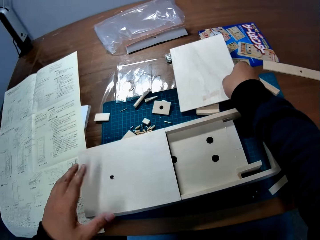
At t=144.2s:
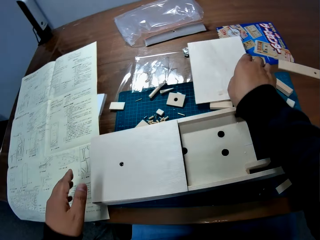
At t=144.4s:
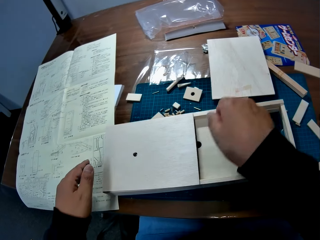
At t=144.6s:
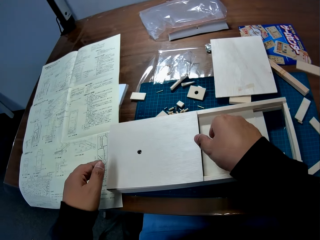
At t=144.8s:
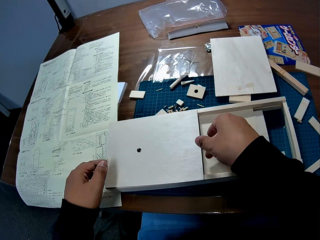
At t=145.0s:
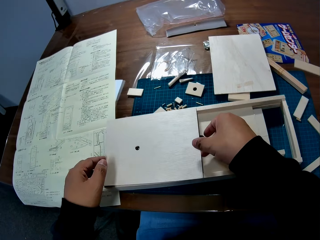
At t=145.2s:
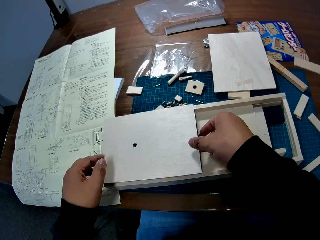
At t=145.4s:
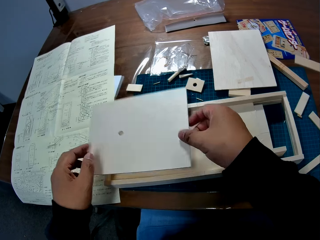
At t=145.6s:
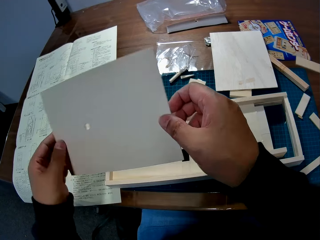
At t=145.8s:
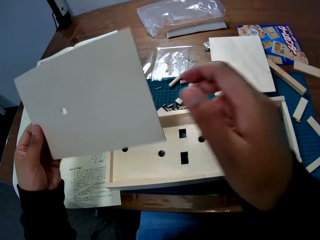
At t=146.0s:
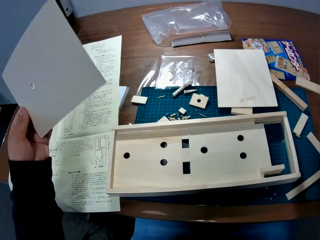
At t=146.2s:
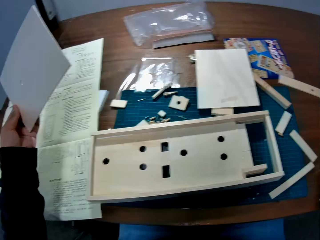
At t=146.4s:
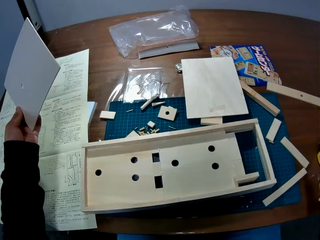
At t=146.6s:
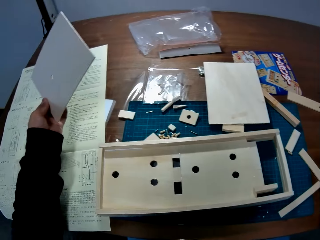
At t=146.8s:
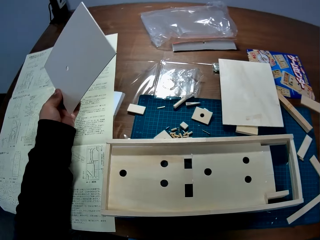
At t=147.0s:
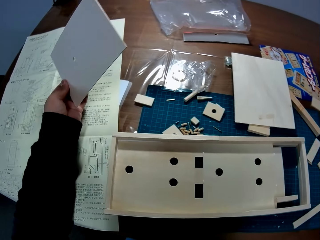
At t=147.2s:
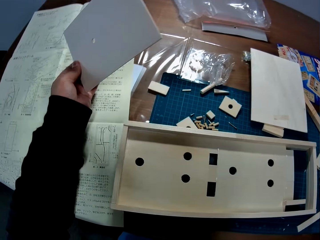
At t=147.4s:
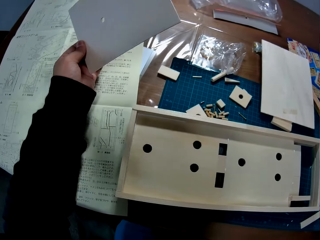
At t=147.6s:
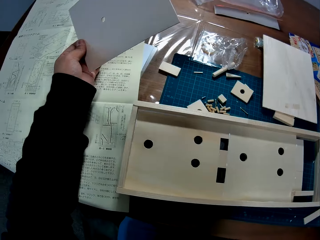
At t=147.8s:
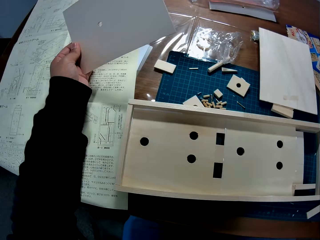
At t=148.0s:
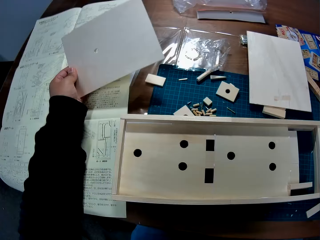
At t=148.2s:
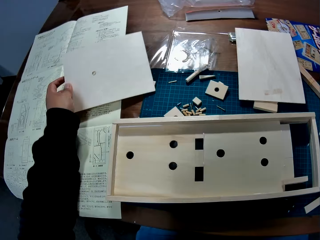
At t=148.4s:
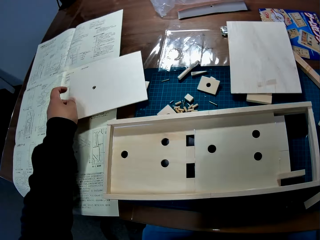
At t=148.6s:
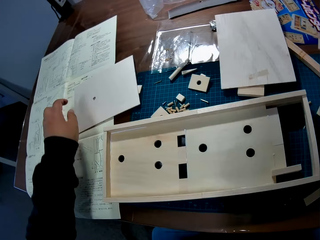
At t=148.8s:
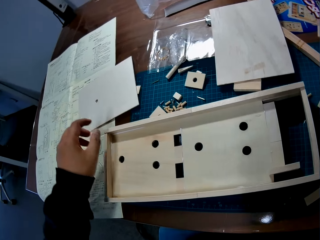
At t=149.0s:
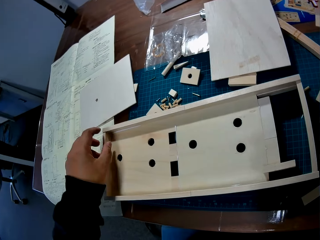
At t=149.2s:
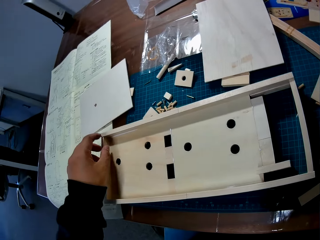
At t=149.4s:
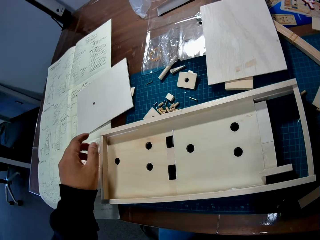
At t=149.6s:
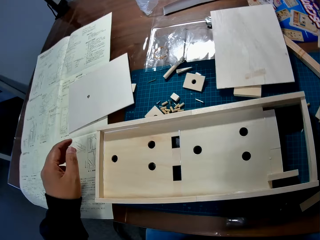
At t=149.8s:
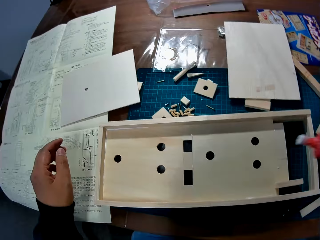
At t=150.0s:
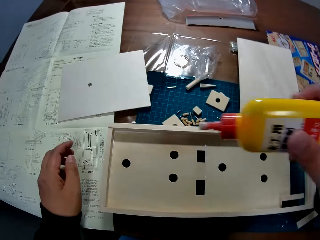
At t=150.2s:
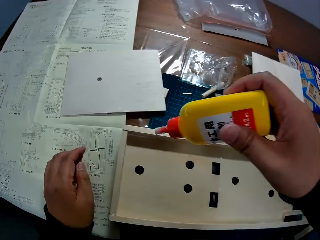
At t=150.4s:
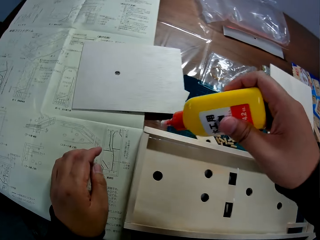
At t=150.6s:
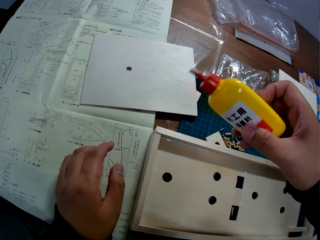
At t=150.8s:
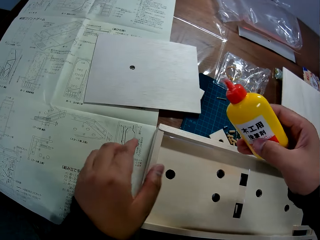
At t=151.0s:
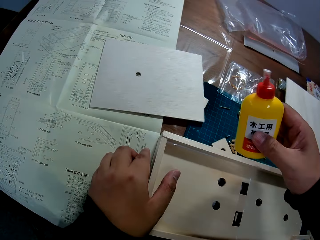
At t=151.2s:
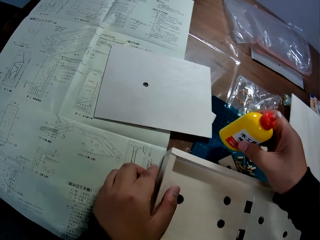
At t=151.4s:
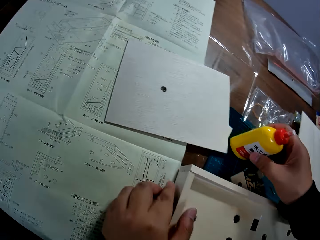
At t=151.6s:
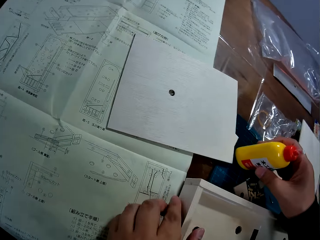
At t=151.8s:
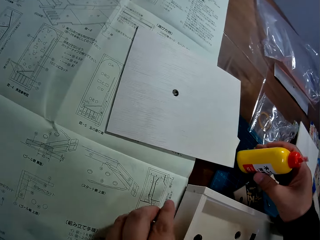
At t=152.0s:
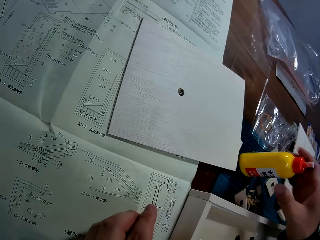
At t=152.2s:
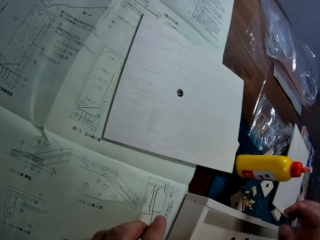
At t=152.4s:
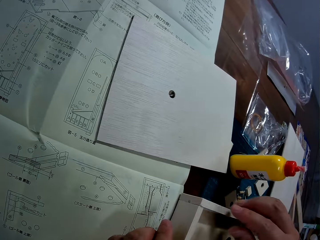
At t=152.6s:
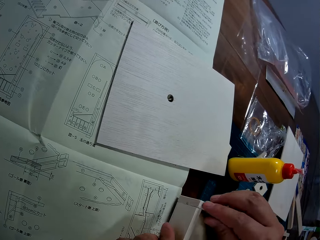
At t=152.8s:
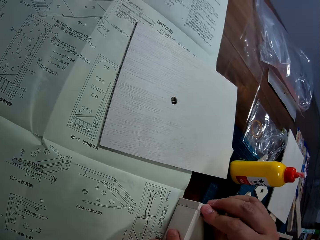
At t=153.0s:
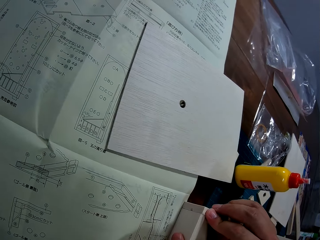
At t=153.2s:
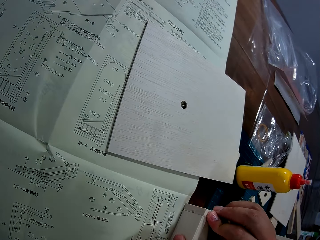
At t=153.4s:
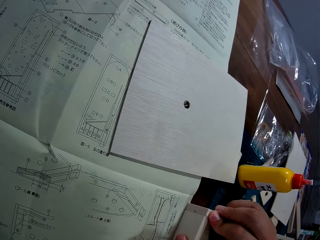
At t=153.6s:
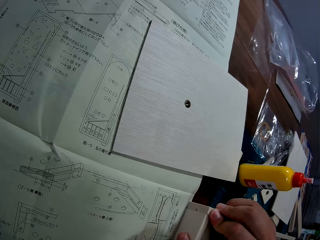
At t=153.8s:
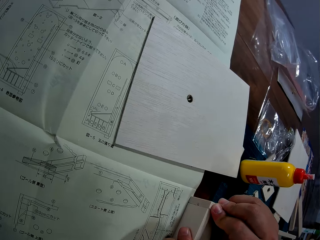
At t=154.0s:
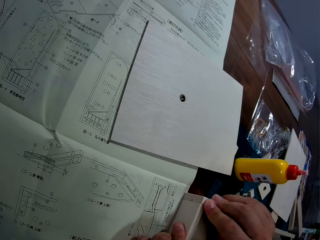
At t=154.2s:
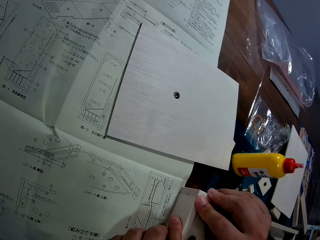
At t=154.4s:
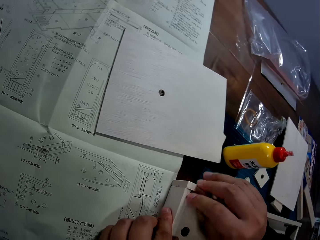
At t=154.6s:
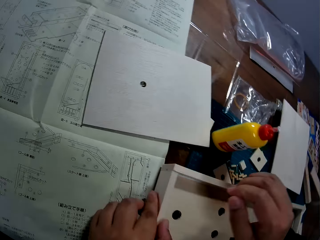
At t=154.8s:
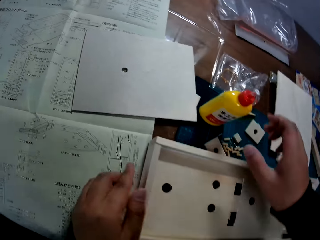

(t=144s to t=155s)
The camera wearer picks up a board. He places the wood sheet in his right hand on some wood piece on the table. He removes the wood sheet from the wood craft. He holds the board. He places the wood on the table and the manual. He picks up glue. He holds a bottle of glue. He brings the glue bottle close to the craft. He places the bottle of glue on the table. He fixes the wooden craft. He adjusts the woods on the craft.

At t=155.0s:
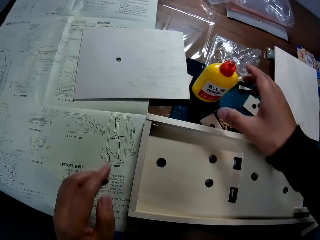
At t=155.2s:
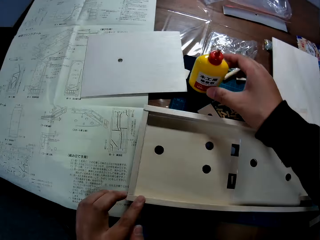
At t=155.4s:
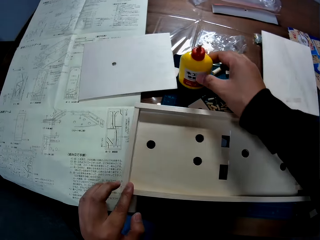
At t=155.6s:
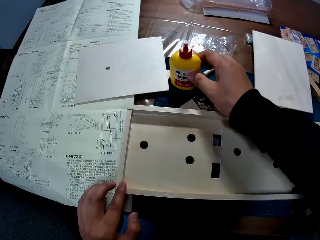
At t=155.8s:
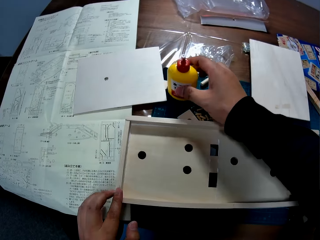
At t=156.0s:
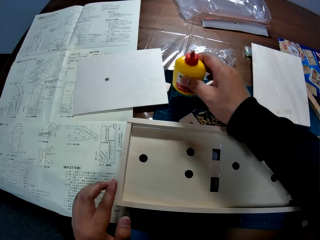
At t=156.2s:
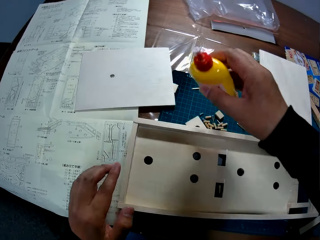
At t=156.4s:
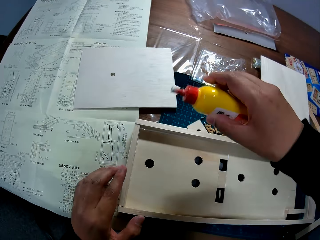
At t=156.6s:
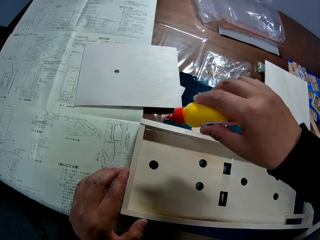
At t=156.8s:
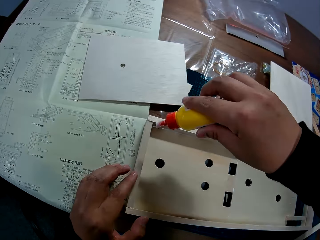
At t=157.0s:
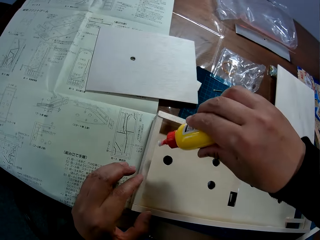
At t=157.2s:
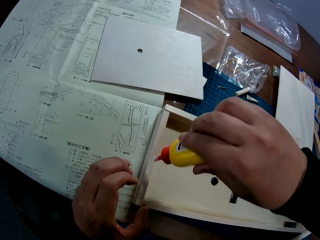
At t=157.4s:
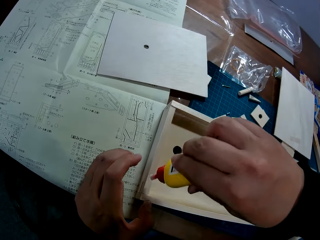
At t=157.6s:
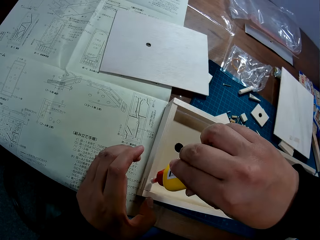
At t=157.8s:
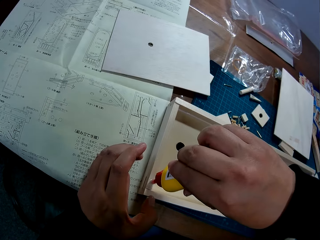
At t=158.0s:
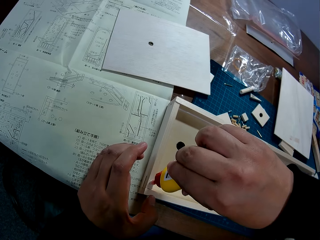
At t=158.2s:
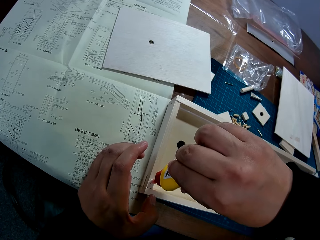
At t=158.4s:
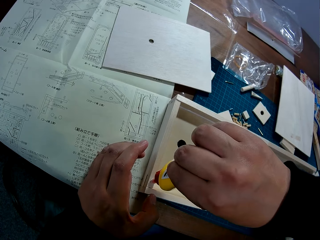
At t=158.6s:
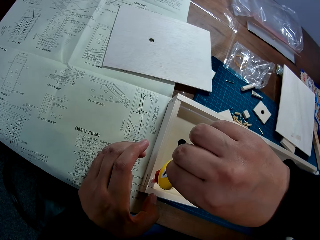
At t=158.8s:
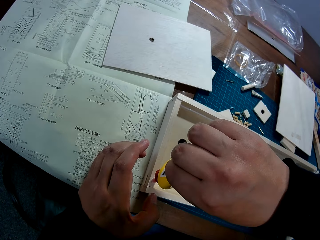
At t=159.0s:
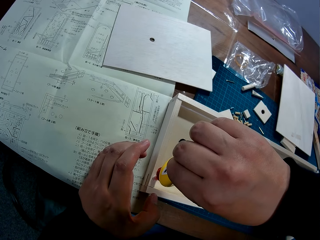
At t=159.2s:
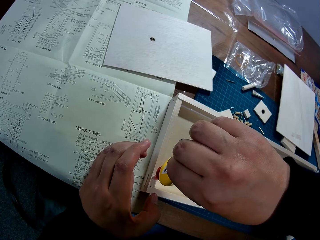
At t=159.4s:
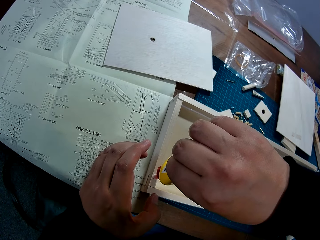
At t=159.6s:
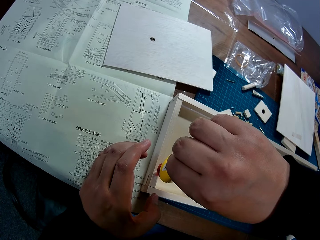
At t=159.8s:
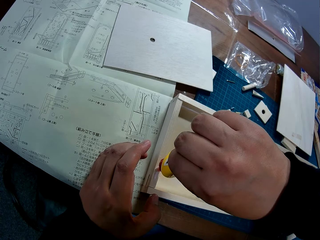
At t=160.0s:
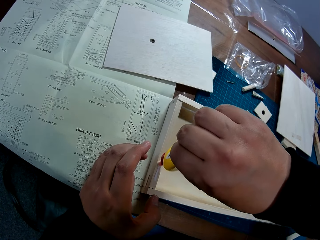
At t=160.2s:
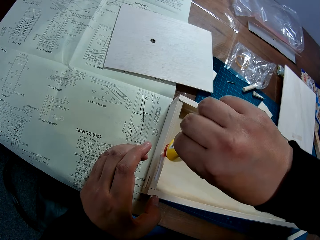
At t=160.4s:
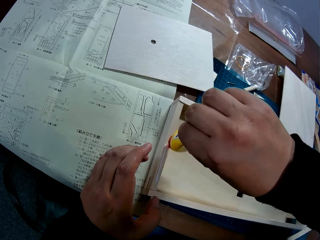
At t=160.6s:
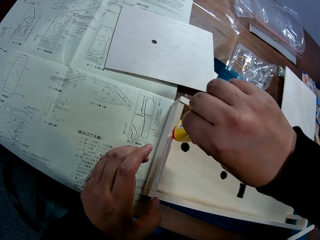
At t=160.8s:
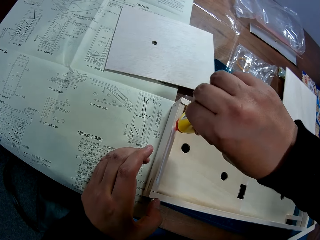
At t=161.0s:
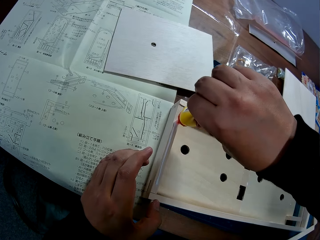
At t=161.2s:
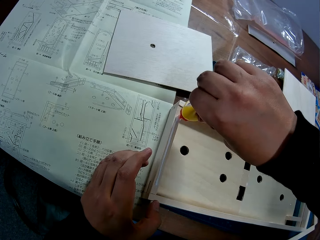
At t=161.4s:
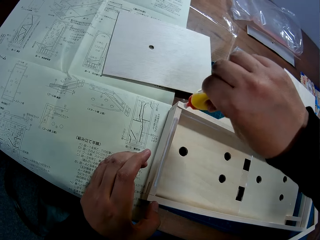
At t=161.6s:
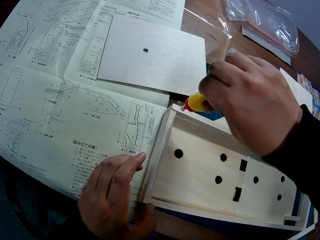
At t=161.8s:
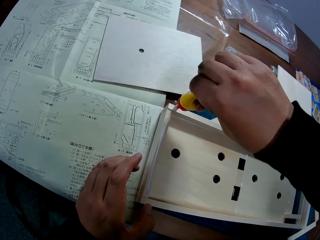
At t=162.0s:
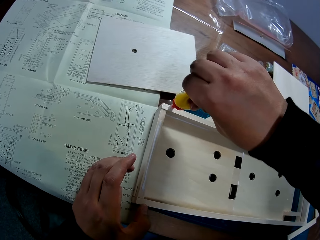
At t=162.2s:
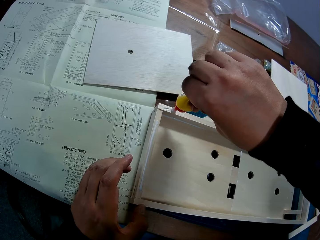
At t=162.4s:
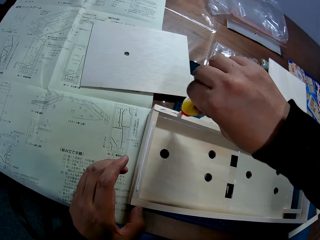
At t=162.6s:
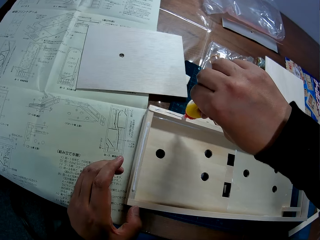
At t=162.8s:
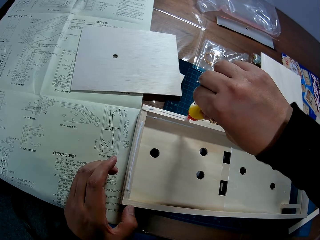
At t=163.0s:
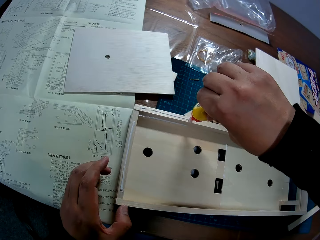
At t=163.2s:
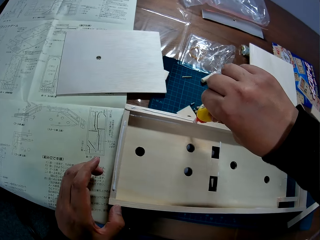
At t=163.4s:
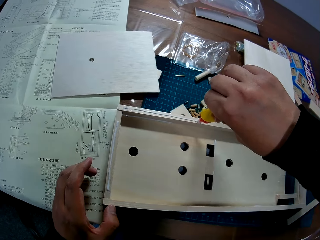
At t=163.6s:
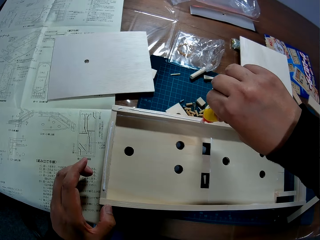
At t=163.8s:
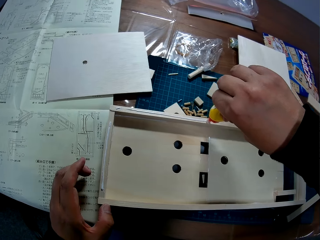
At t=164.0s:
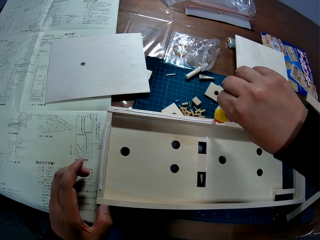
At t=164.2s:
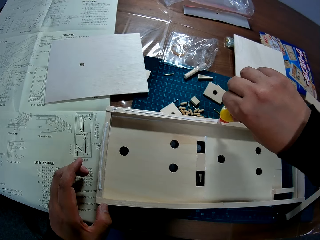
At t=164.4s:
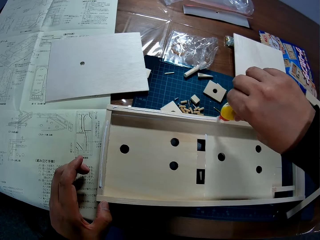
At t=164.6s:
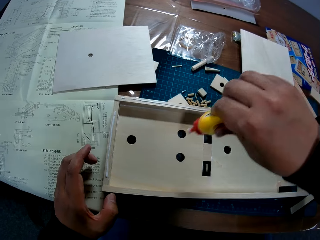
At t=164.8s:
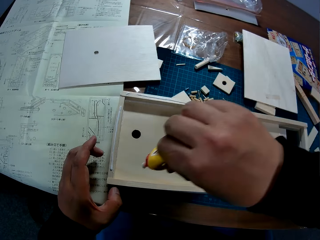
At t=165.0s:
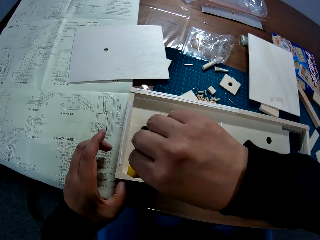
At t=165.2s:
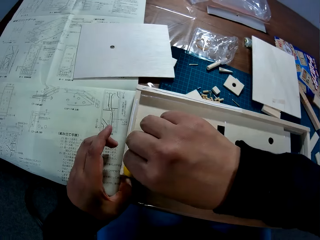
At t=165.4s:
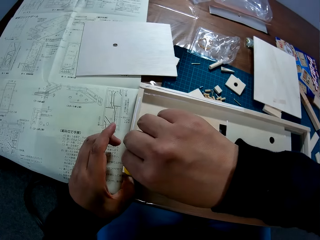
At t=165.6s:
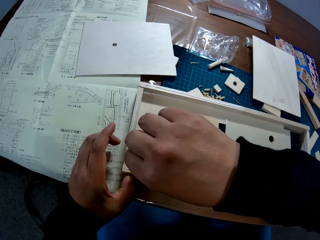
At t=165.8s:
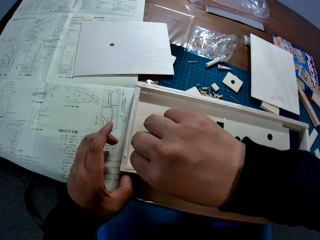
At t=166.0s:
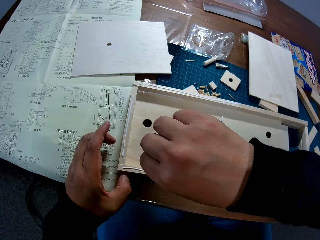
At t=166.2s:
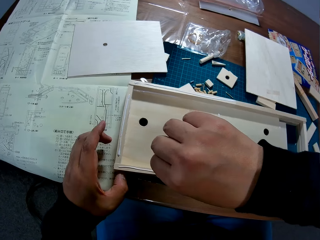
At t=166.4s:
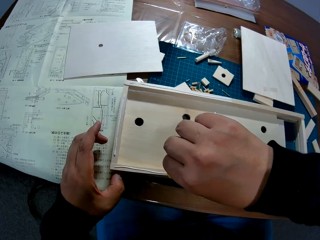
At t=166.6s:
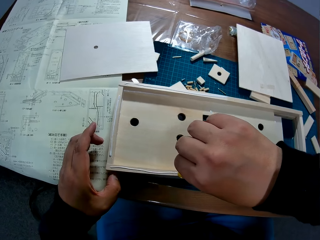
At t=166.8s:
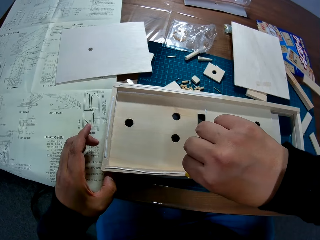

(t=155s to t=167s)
The camera wearer picks up the bottle of glue from the table. They apply the glue on the edges of the craft. They hold the glue. They apply the glue. They hold the glue. They apply the glue.
